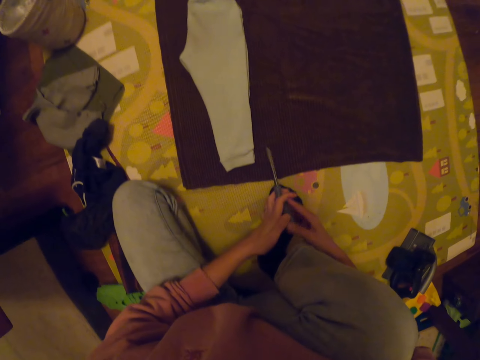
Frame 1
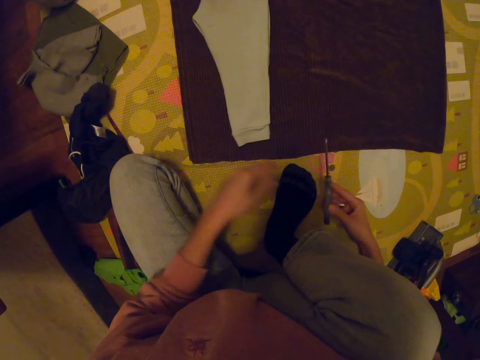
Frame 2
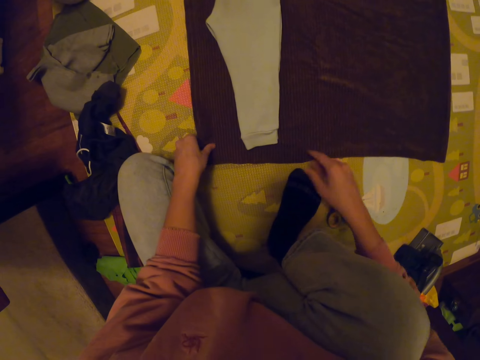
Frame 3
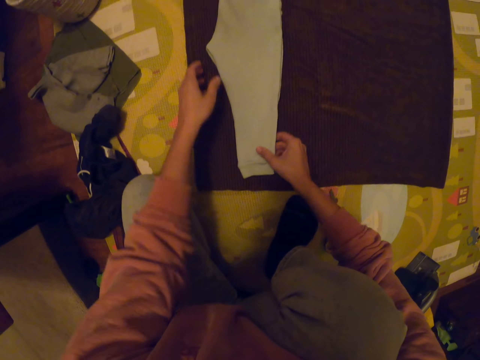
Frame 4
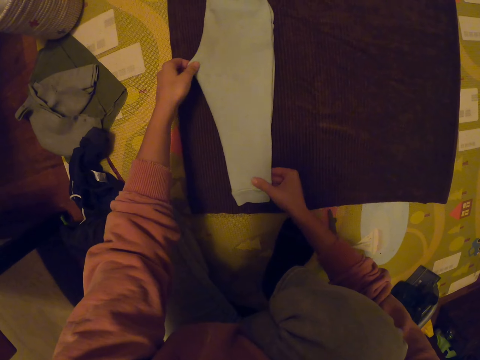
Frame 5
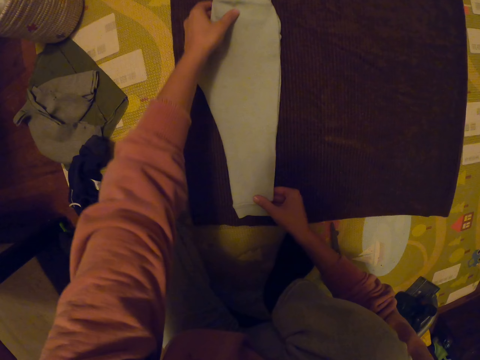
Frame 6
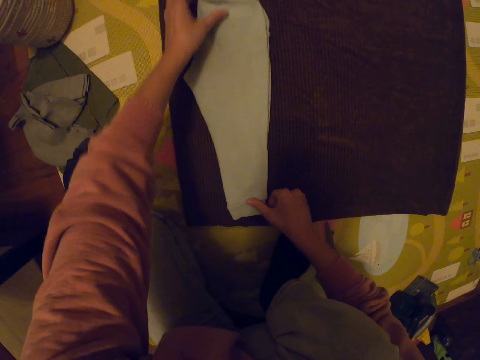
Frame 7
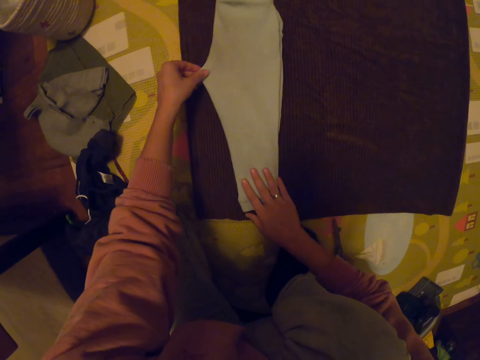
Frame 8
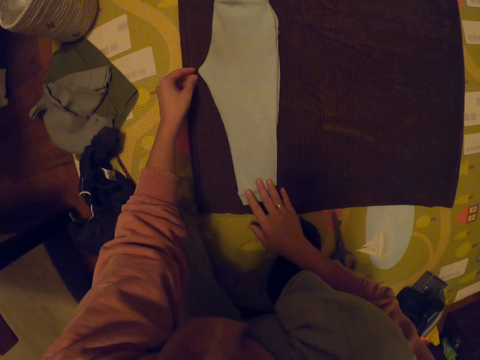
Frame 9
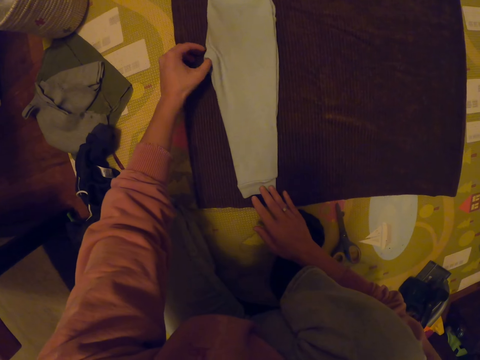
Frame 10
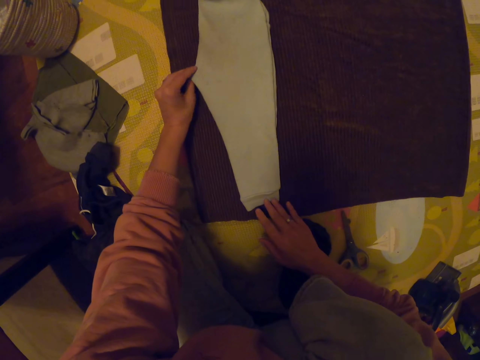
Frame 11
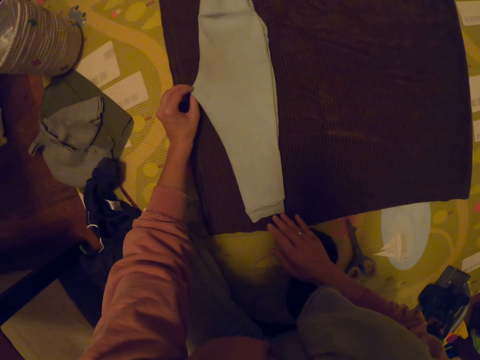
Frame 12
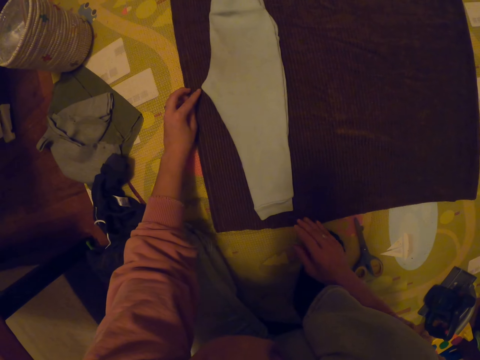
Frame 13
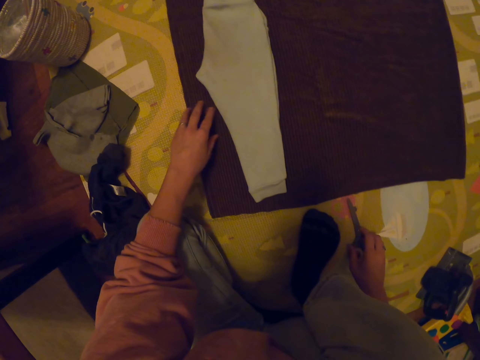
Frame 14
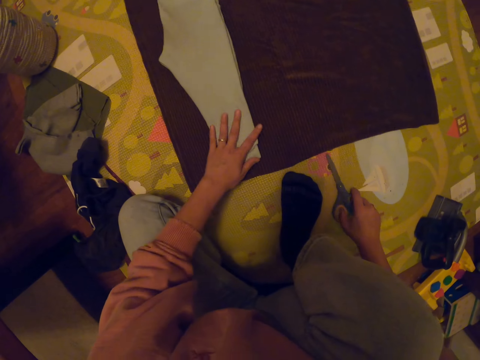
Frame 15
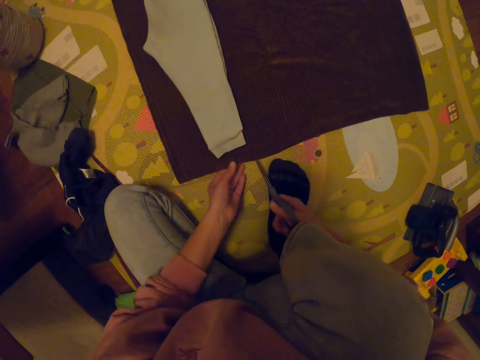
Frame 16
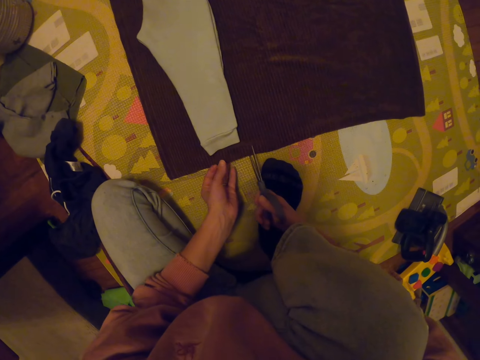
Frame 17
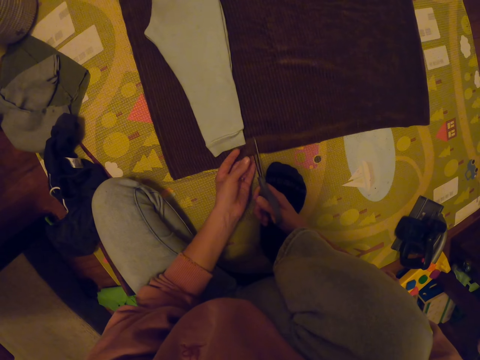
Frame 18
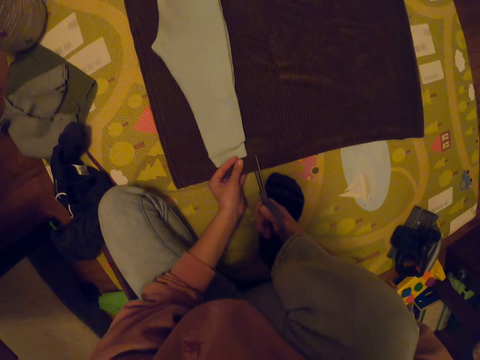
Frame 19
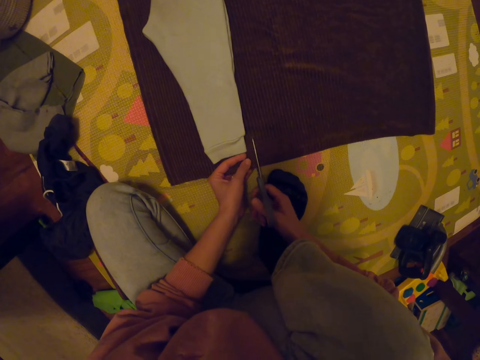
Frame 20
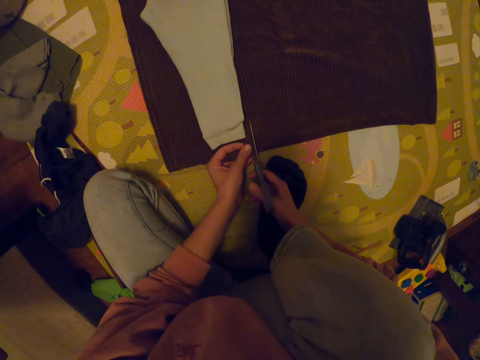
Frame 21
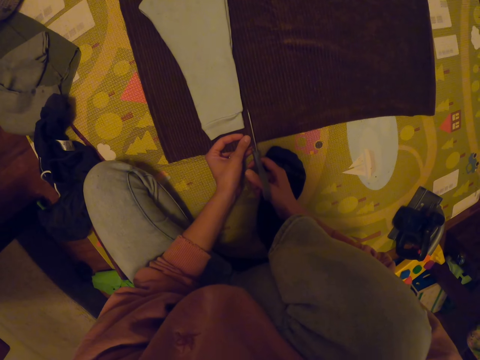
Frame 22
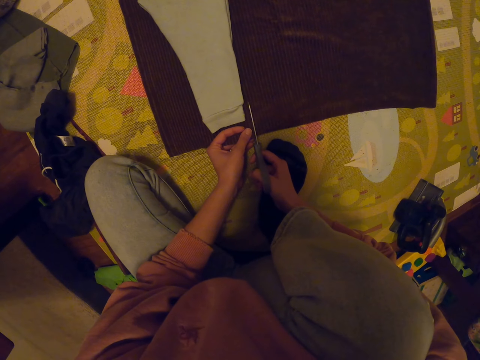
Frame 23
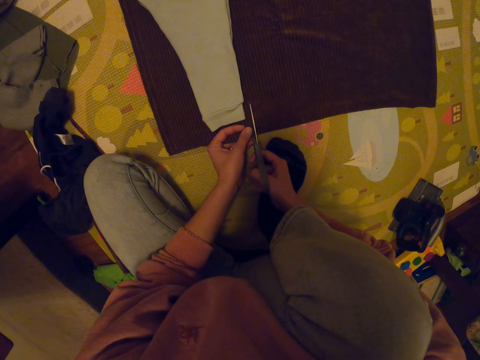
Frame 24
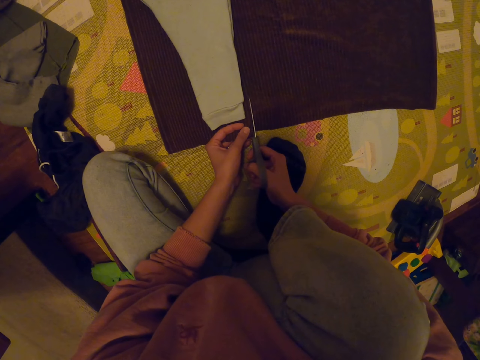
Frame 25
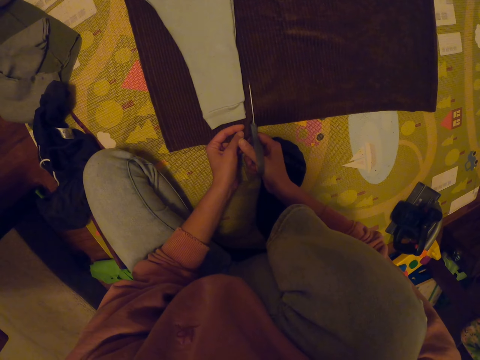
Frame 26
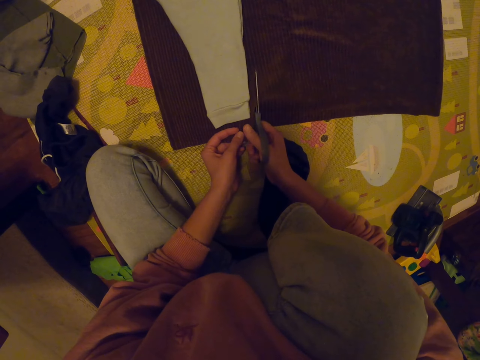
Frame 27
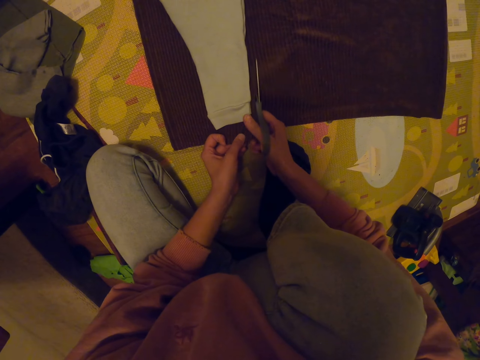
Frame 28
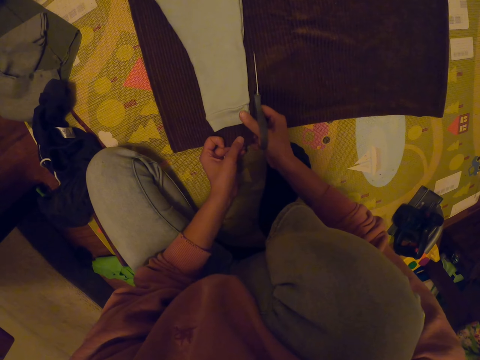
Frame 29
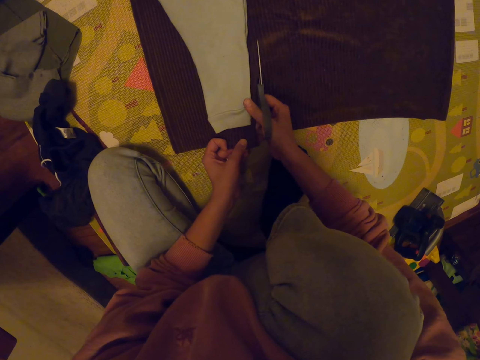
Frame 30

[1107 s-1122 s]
The camera wearer transfers the scissors from her left hand to her right hand. She puts the scissors on the mat with her right hand. She adjusts the trouser, touches the trouser on the mat with both hands, picks the scissors with her left hand and cuts a cloth with the scissors.

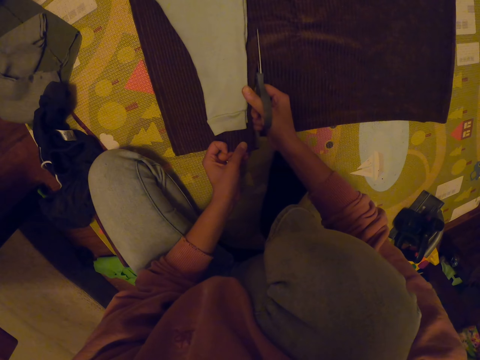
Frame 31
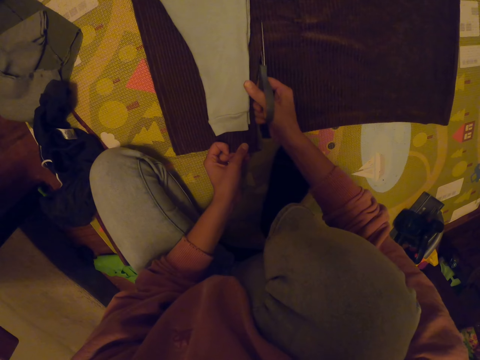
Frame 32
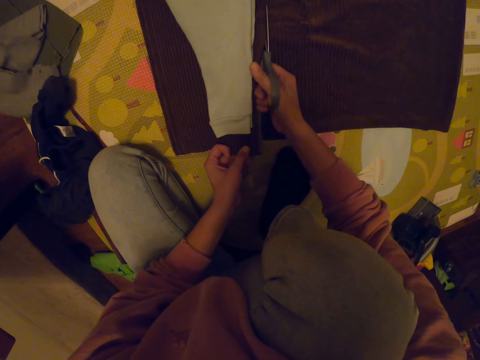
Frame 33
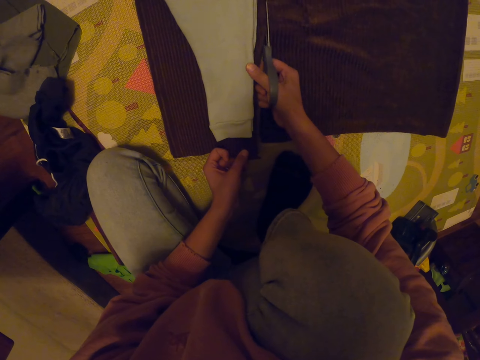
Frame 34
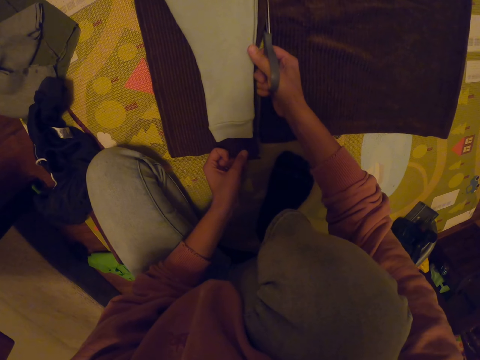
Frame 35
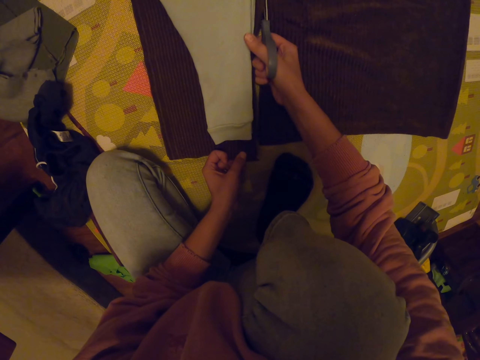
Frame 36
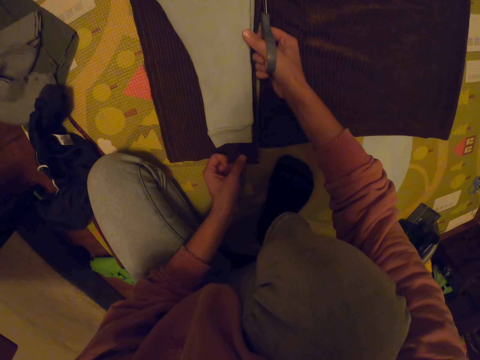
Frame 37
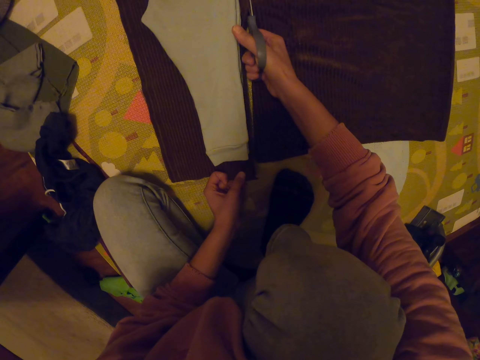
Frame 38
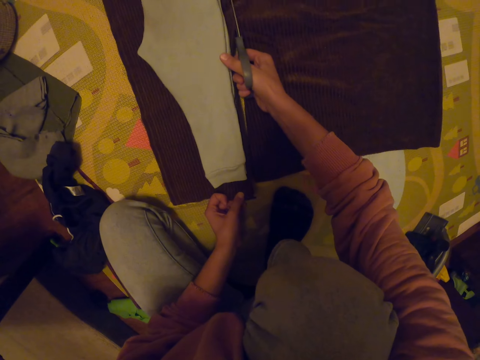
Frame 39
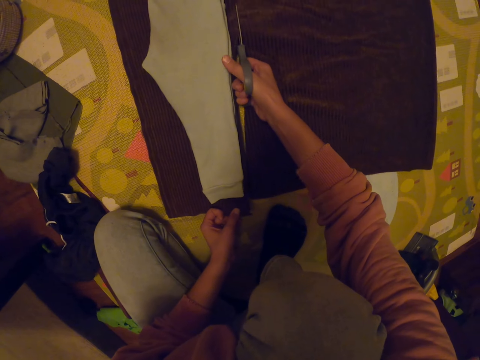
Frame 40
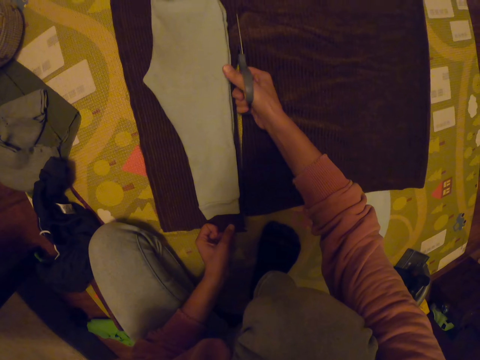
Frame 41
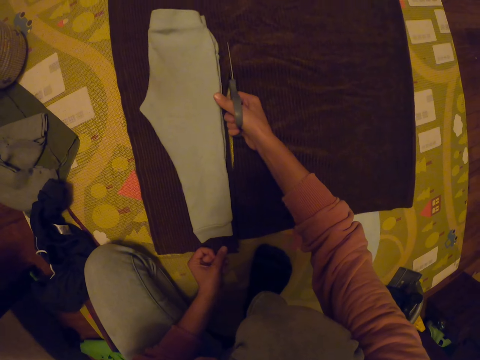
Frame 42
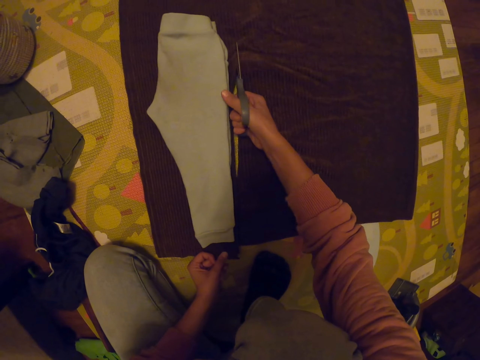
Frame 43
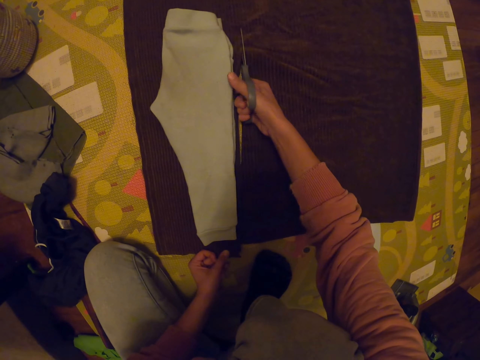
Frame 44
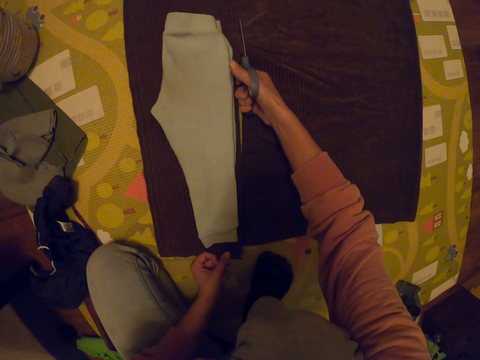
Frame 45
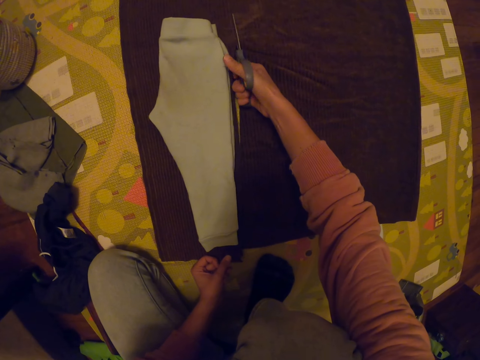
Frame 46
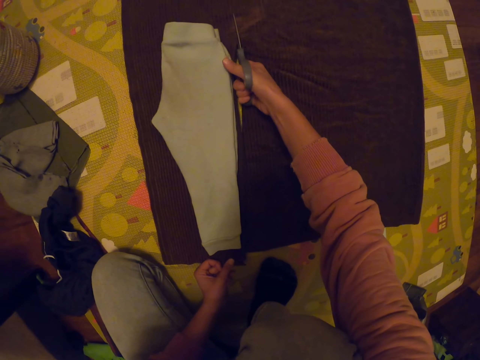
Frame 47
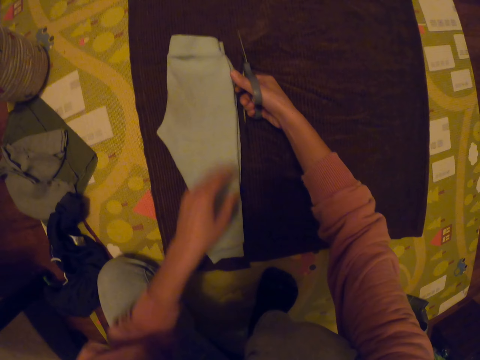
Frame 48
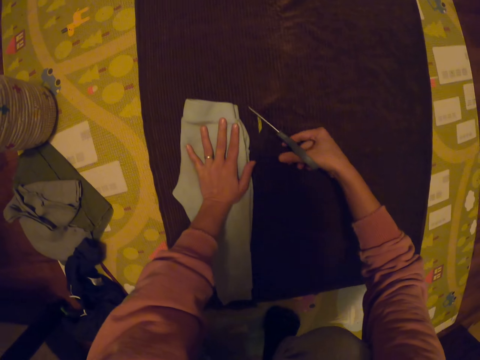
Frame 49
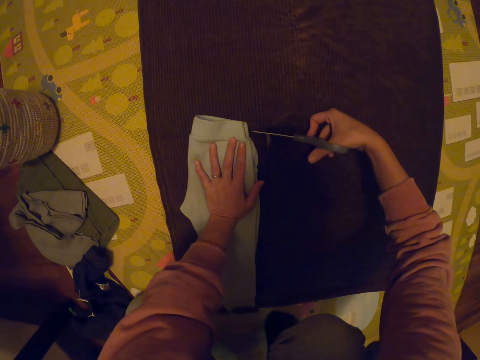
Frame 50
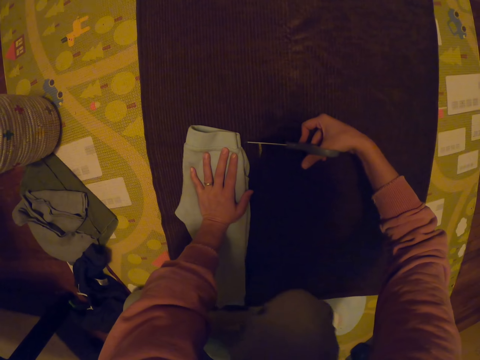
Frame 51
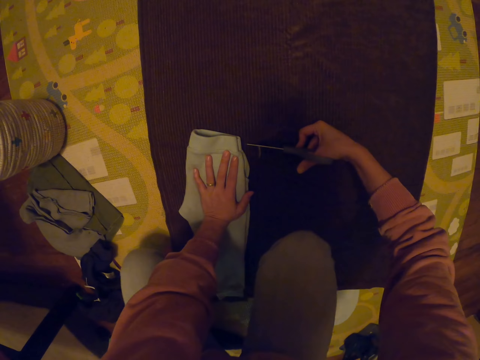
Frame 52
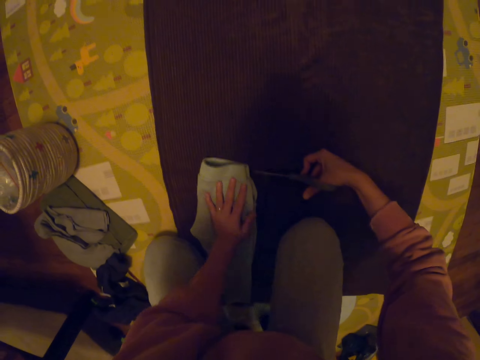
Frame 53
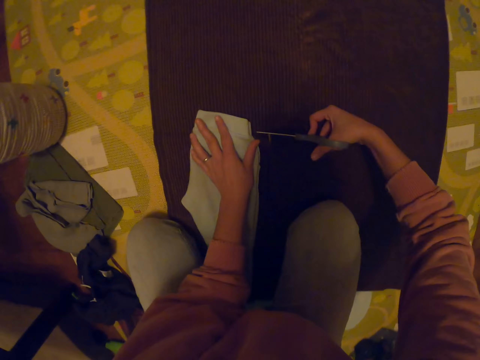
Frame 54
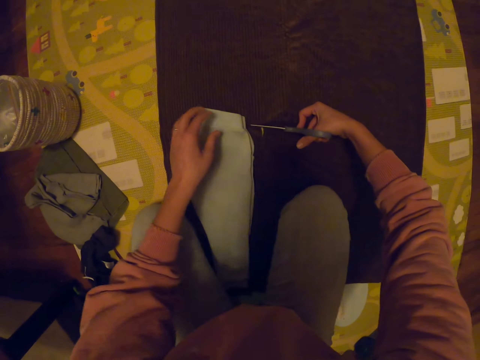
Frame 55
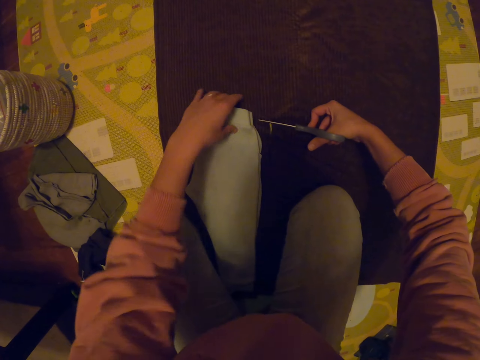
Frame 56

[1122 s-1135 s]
The camera wearer holds the trouser with her left hand.
